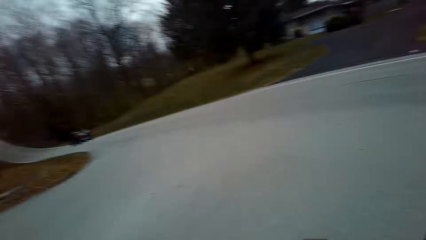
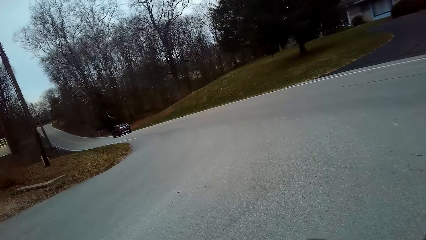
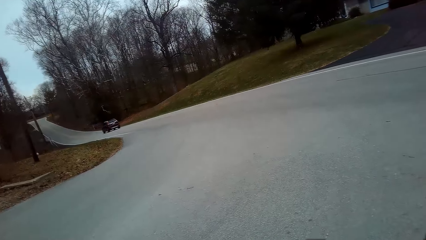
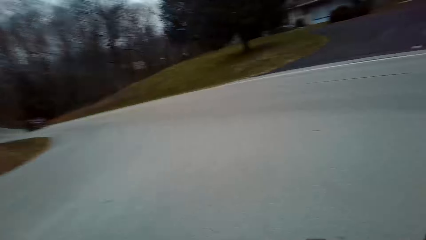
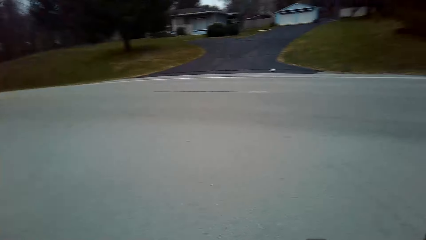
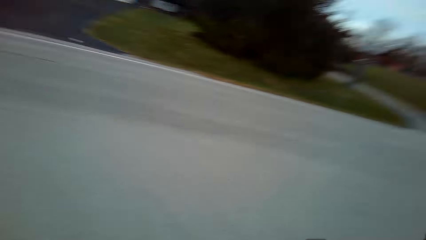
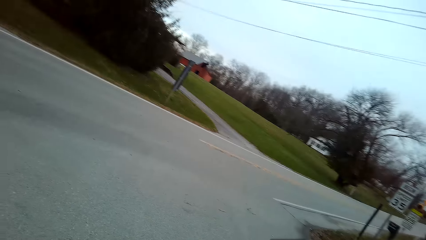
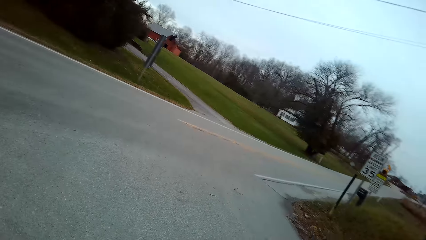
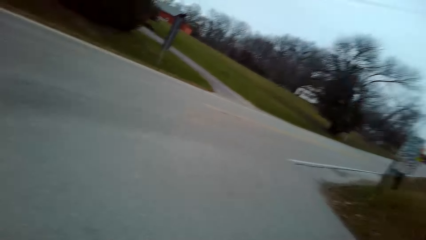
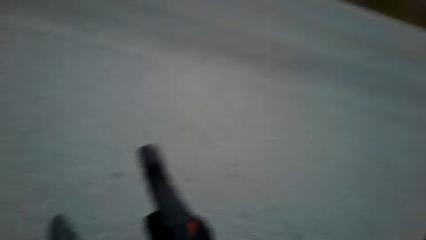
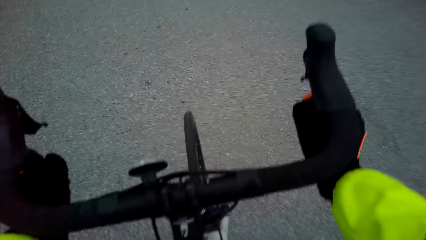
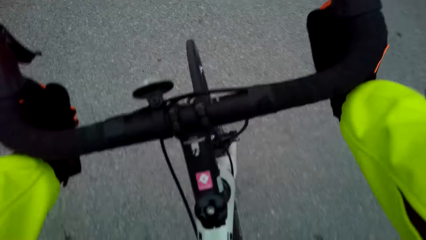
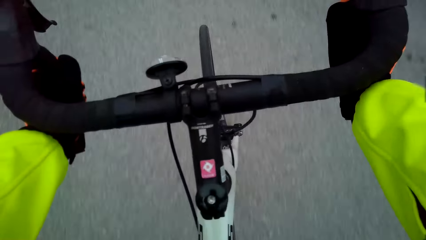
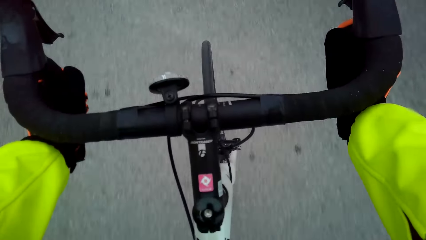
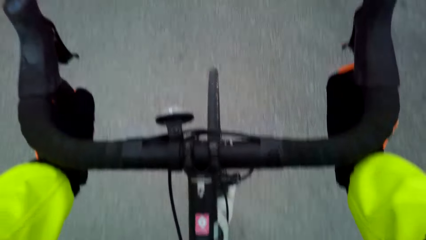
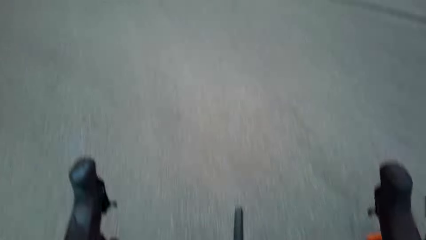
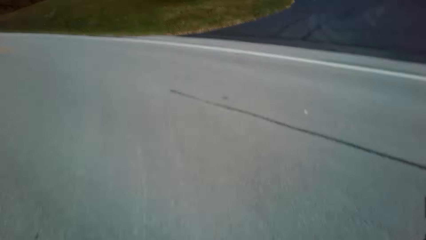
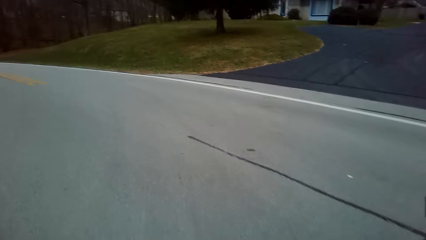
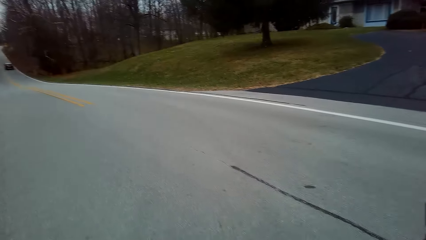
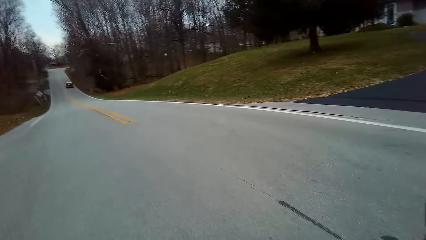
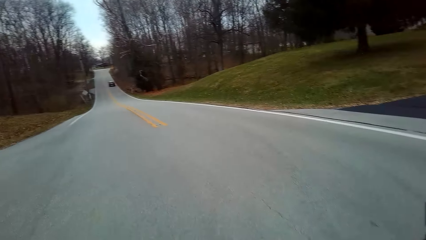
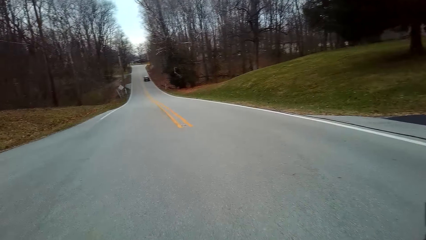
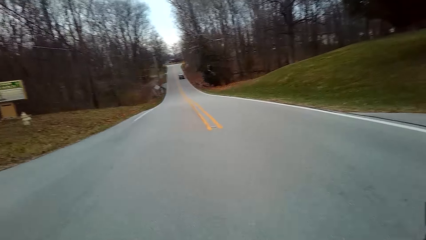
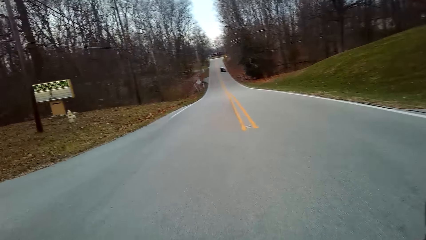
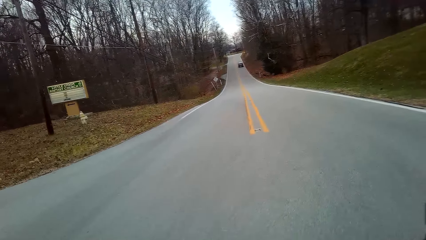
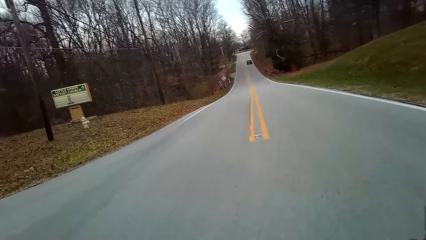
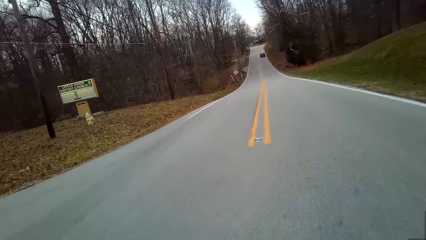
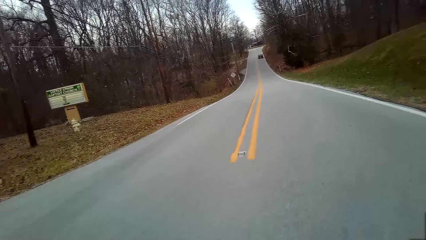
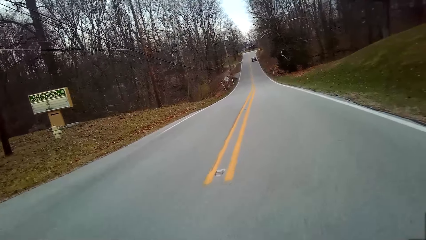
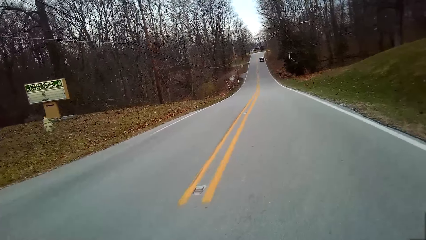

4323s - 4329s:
The camera wearer cycles a bicycle on the road.

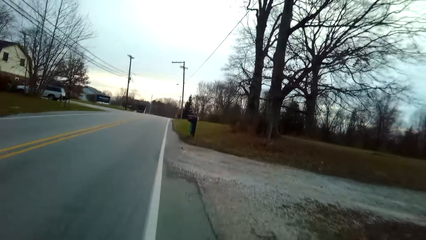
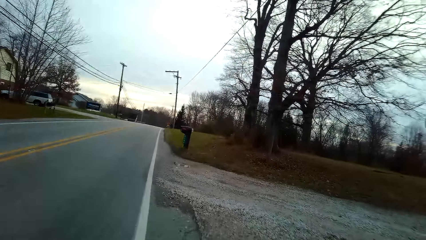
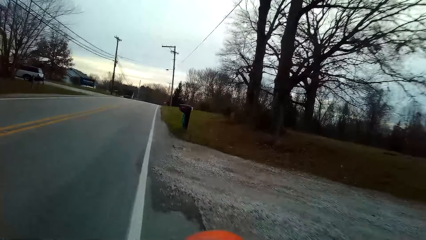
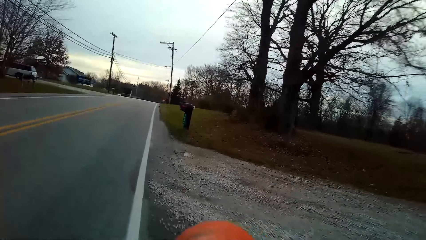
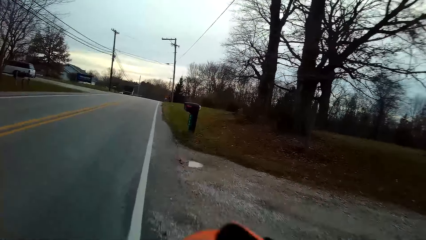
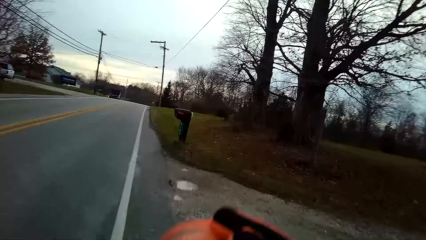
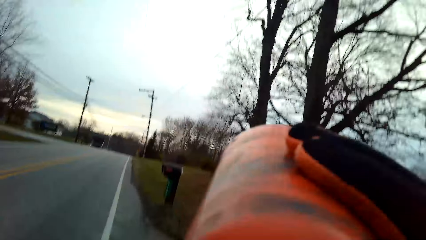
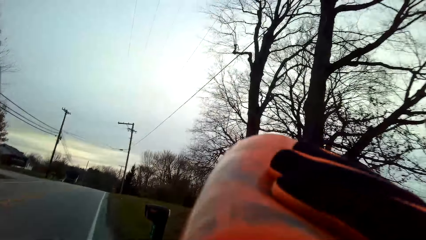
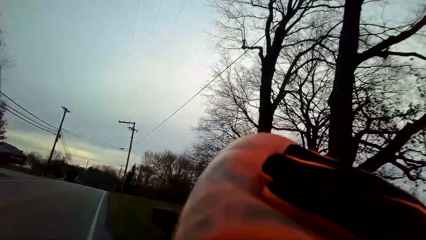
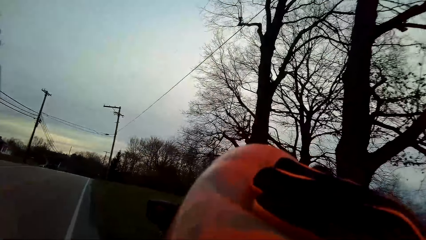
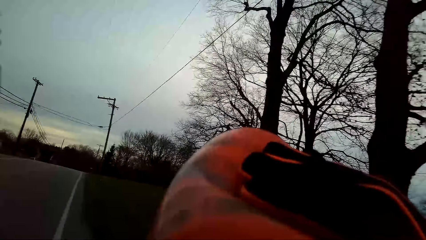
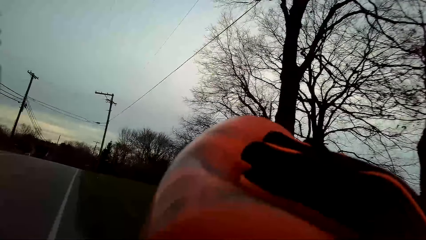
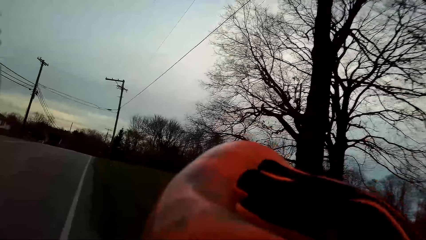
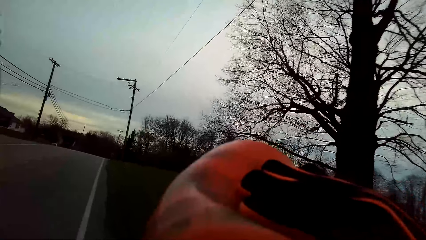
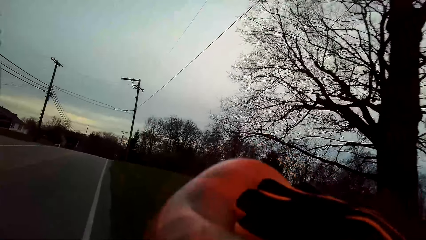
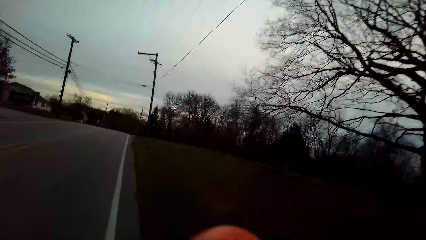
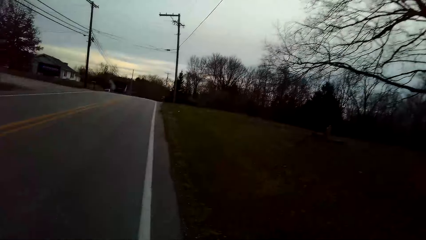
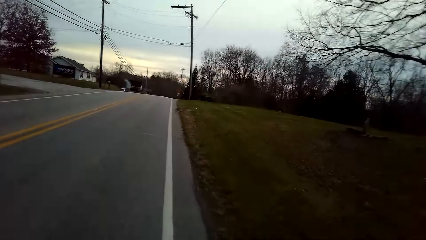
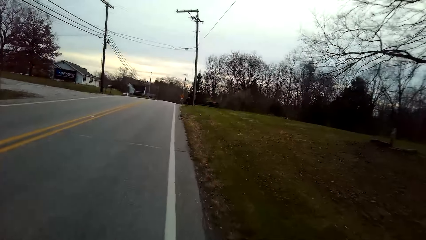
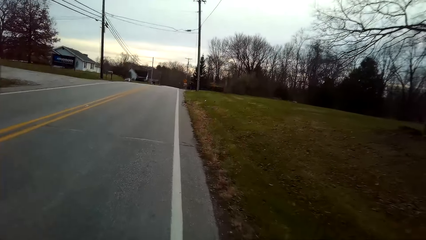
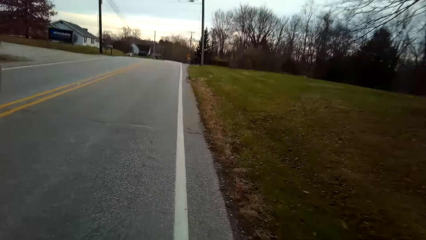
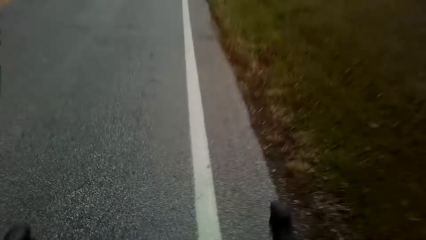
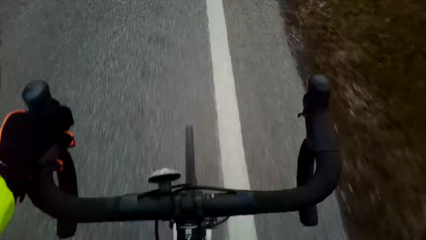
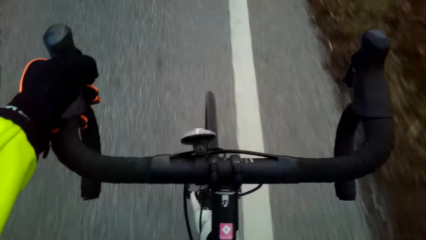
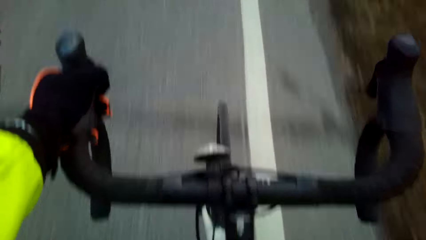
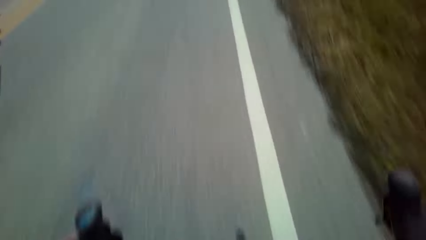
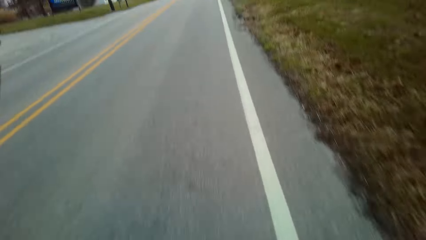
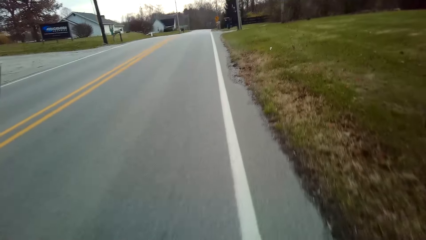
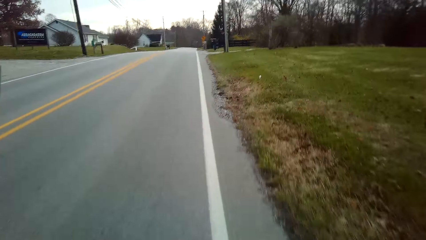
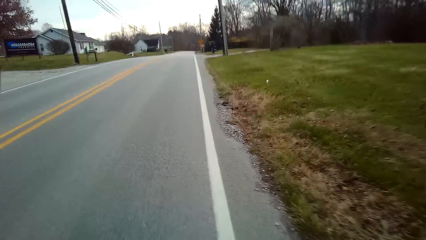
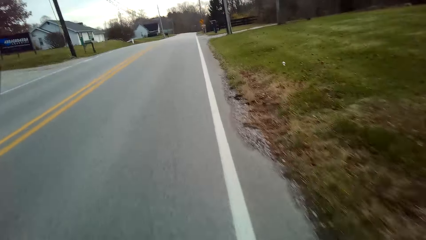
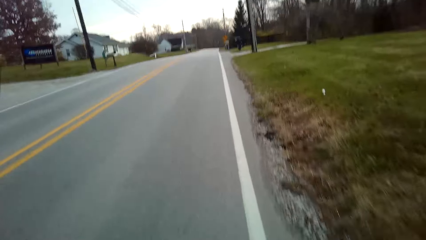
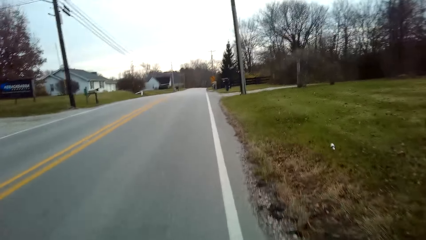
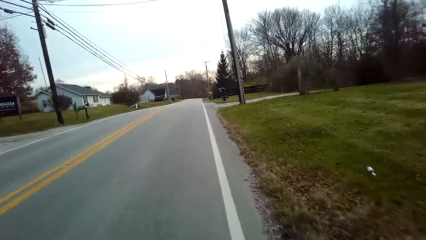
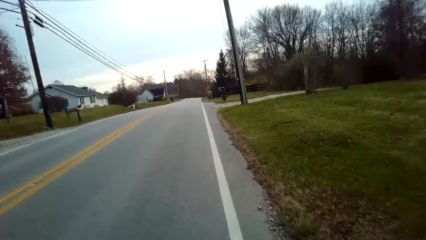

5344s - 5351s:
The camera wearer drinks from a bottle.
